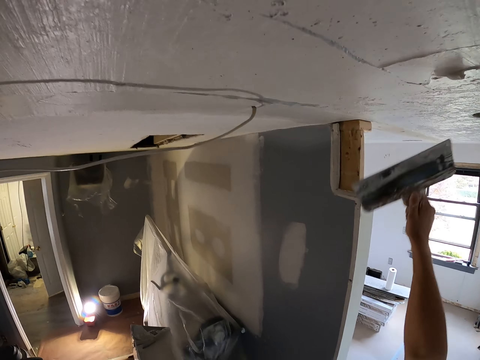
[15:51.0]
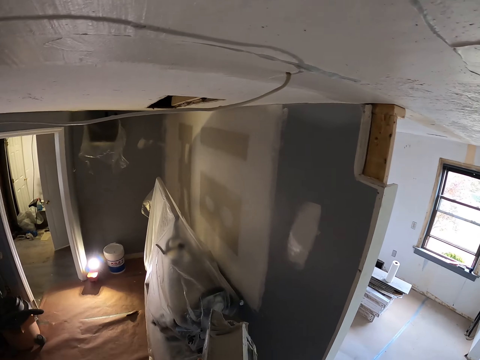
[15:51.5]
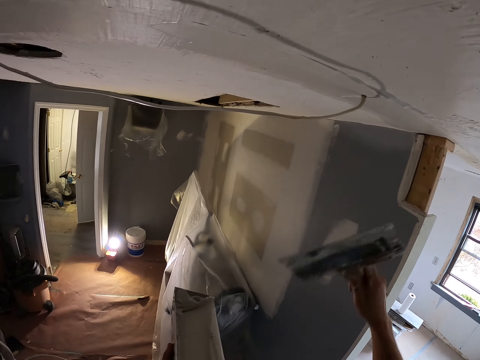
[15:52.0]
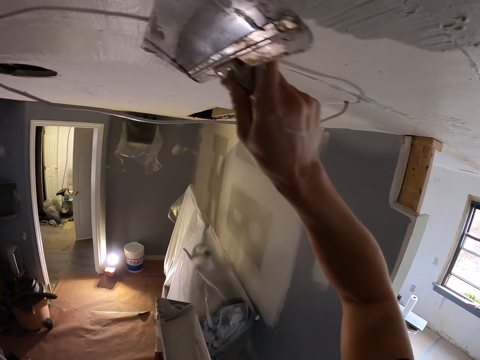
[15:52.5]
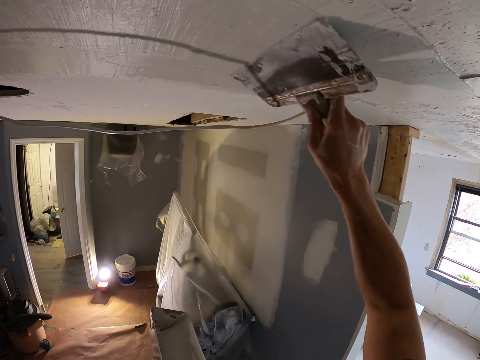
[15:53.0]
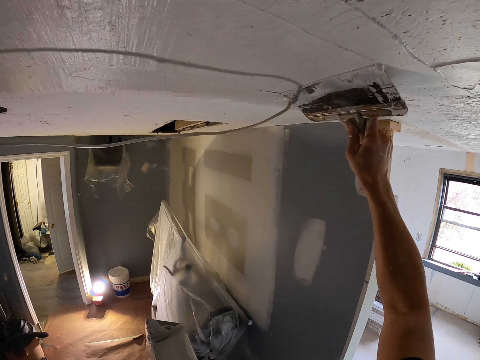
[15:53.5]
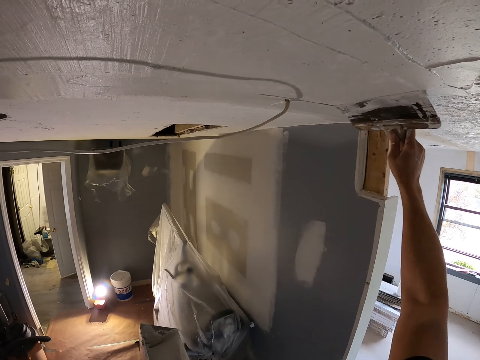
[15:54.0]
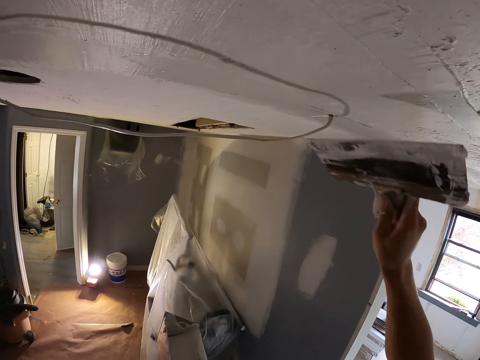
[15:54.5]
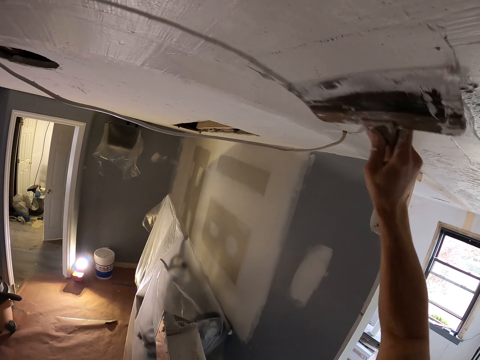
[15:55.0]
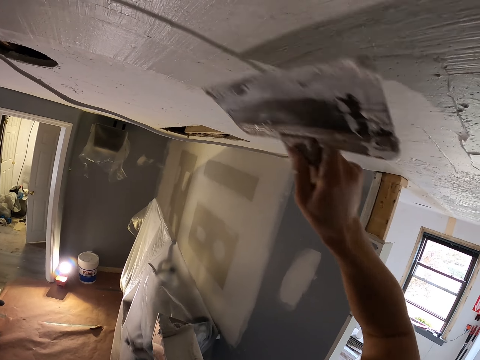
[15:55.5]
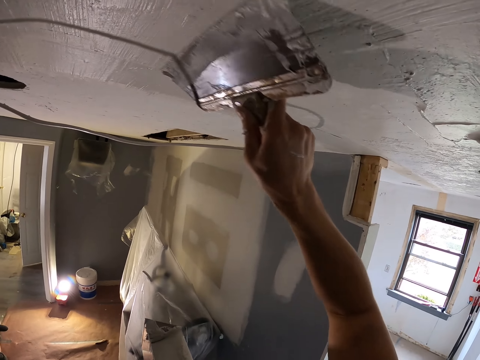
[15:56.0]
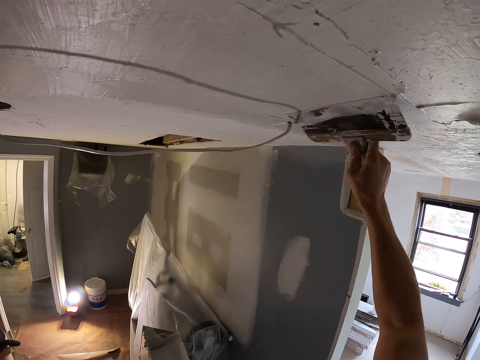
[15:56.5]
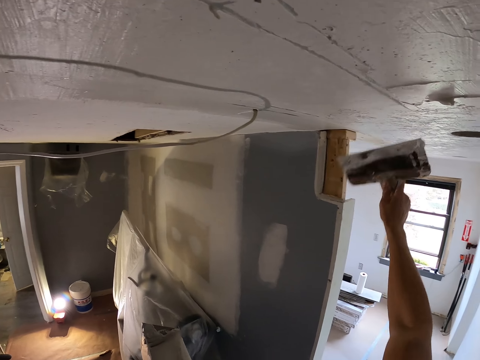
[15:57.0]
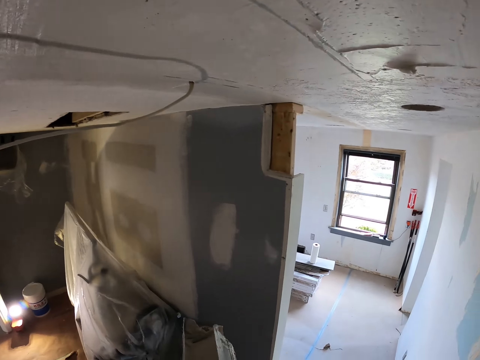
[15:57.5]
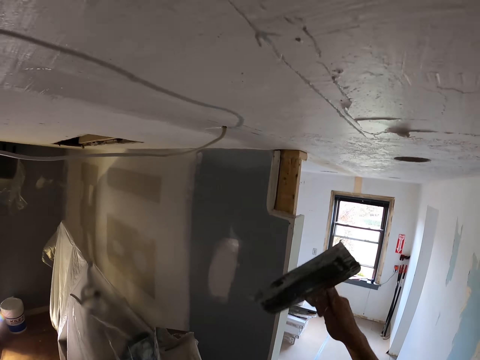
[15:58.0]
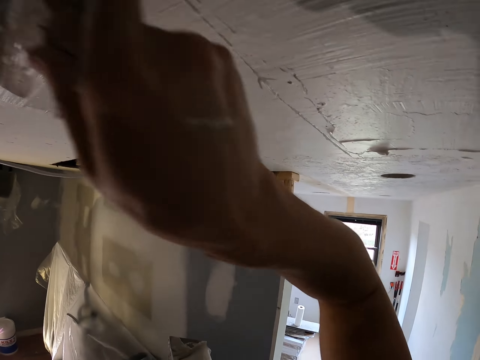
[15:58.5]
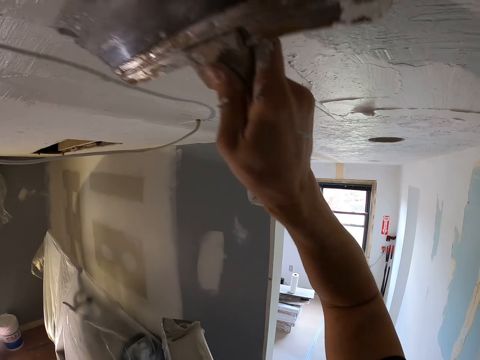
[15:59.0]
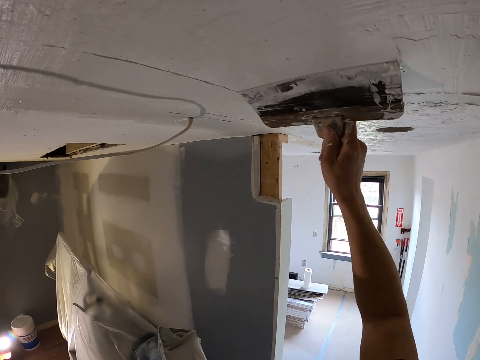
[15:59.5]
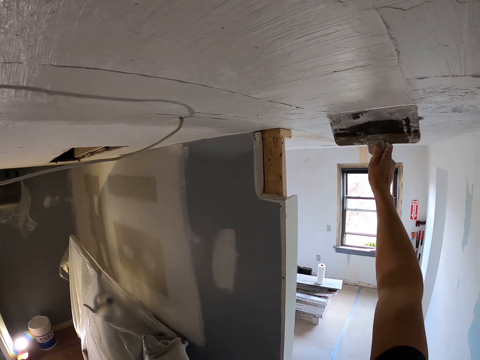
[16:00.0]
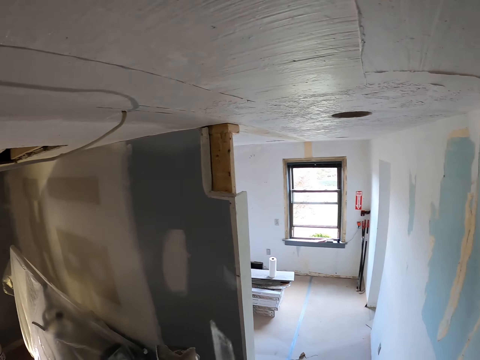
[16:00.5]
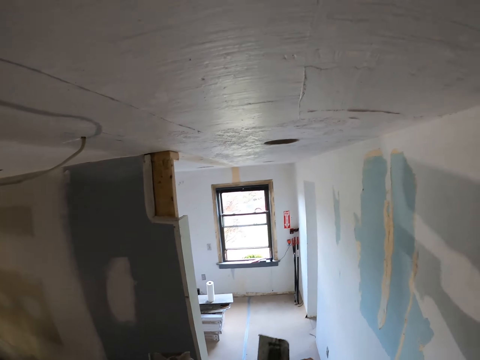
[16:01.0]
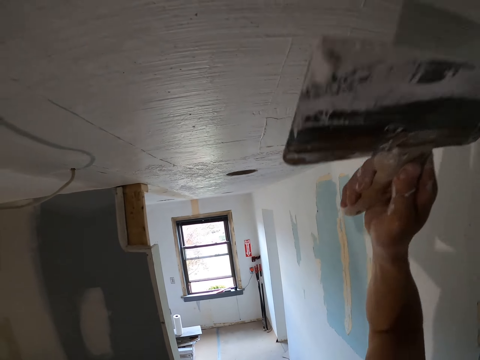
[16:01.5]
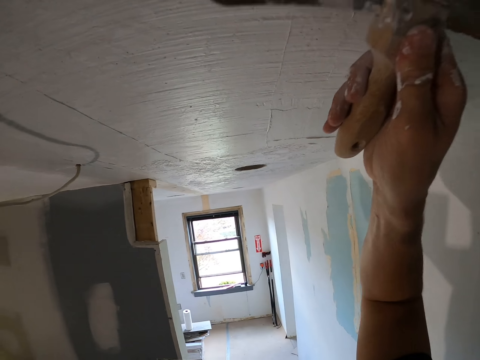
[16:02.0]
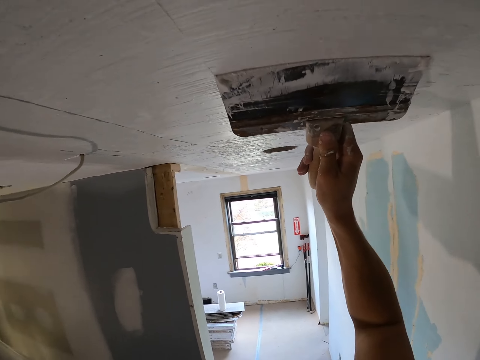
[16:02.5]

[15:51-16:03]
The camera wearer rubs the taping knife in the right hand on the container with paint. They smoothen the paint on the wall with the taping knife.

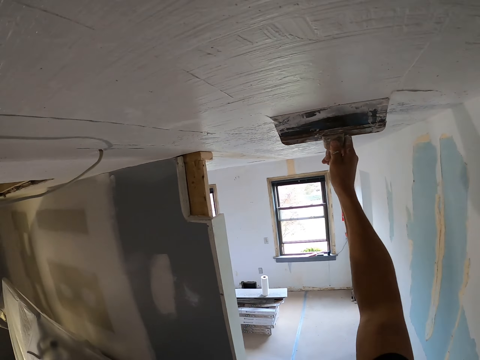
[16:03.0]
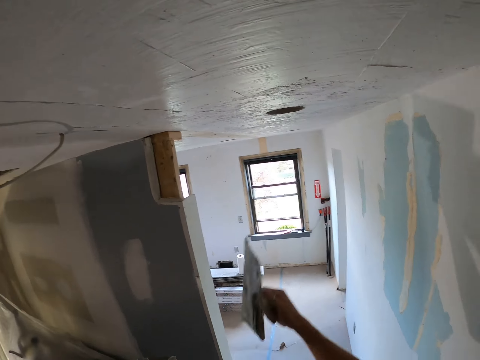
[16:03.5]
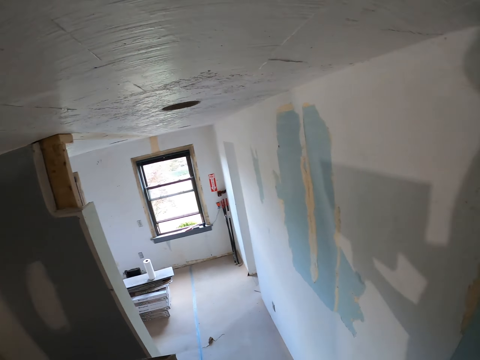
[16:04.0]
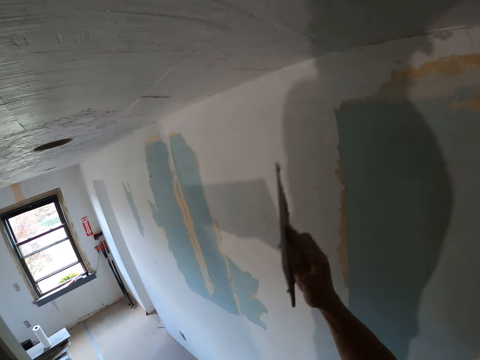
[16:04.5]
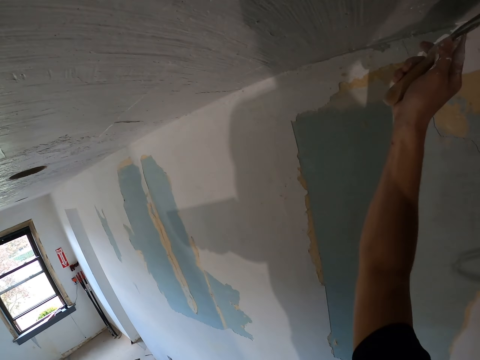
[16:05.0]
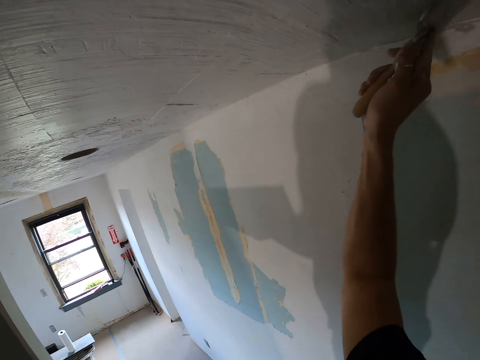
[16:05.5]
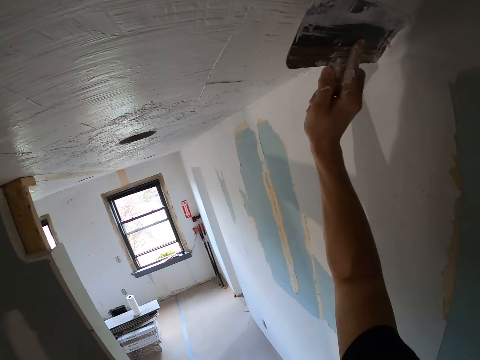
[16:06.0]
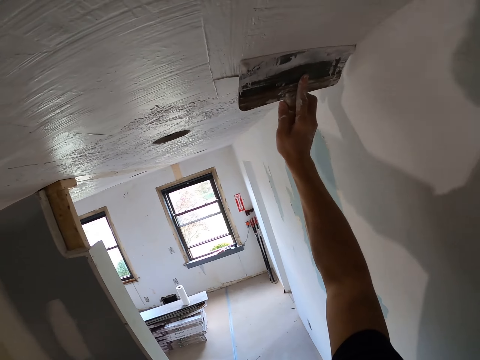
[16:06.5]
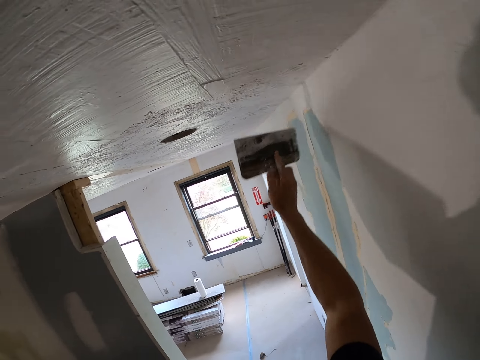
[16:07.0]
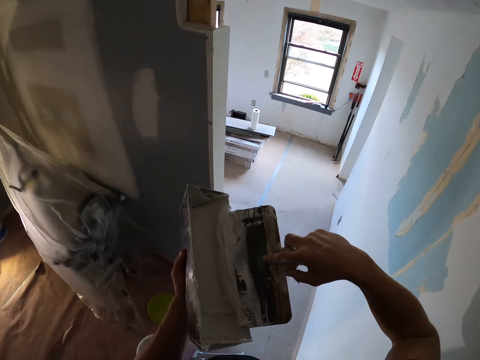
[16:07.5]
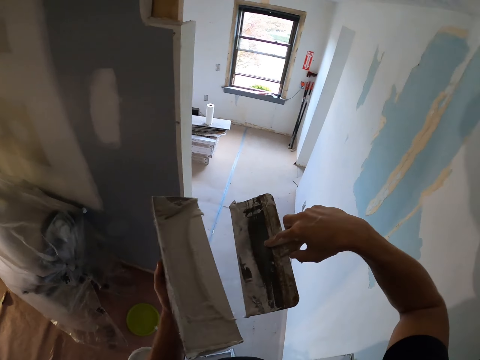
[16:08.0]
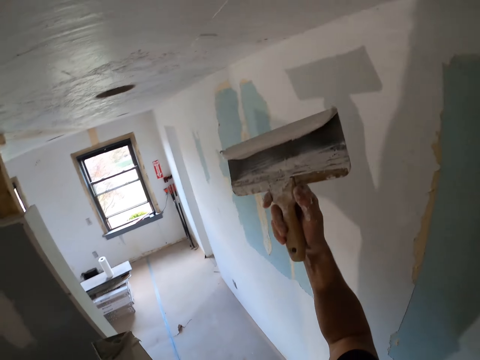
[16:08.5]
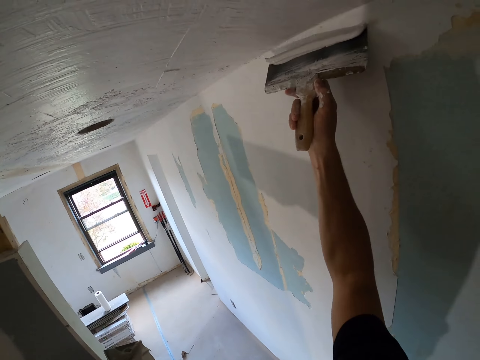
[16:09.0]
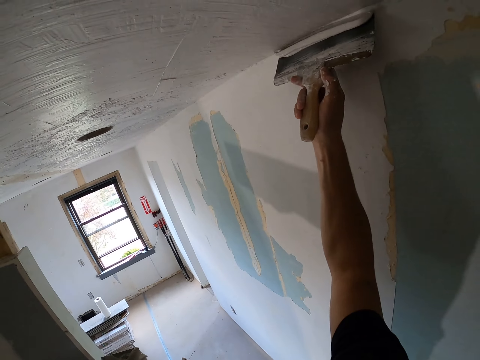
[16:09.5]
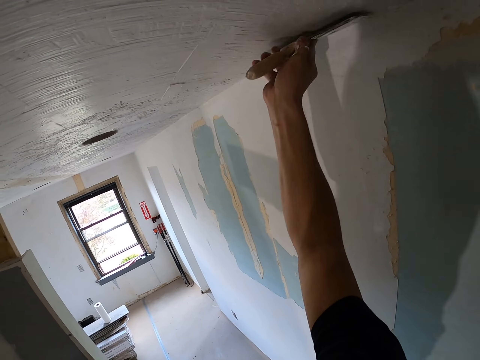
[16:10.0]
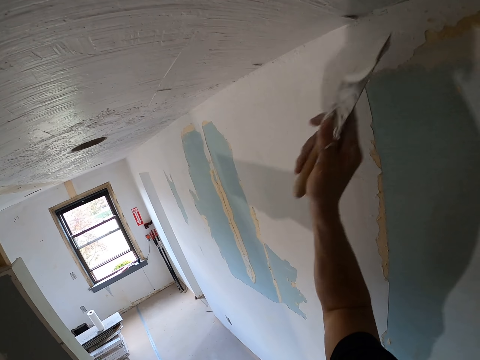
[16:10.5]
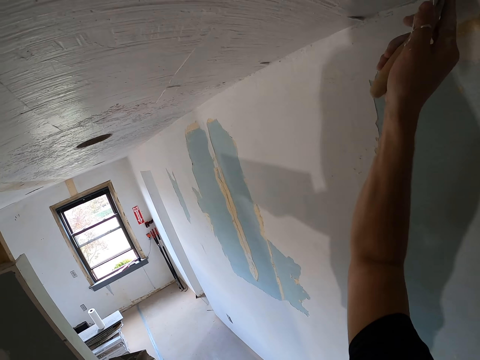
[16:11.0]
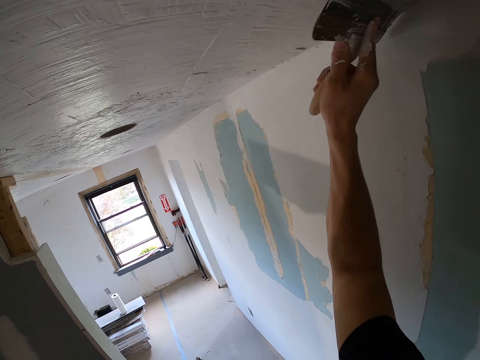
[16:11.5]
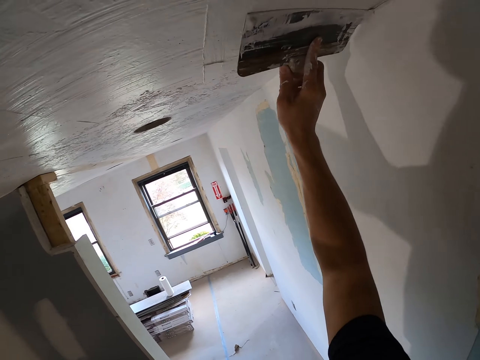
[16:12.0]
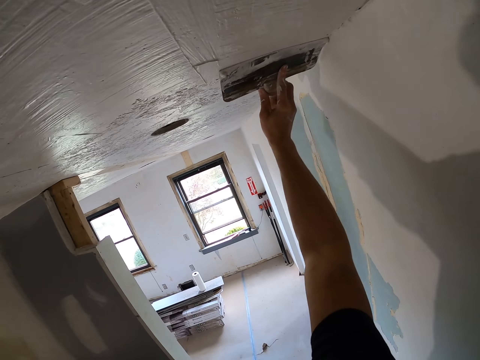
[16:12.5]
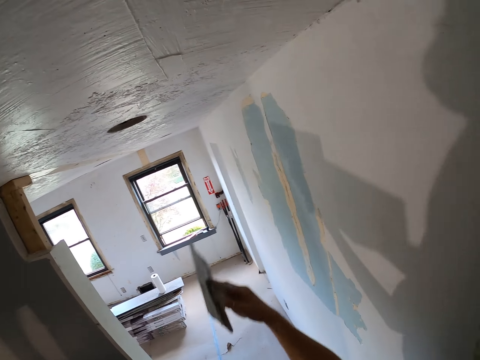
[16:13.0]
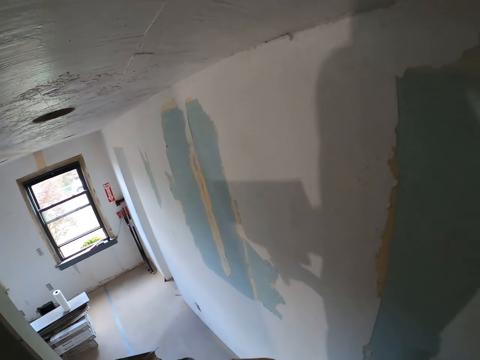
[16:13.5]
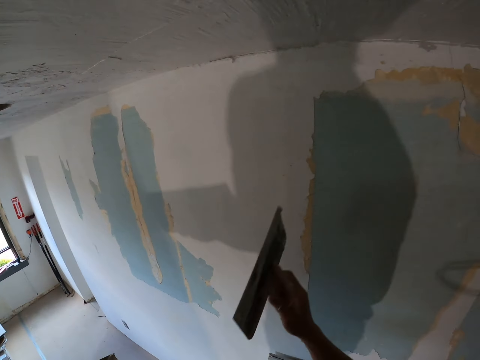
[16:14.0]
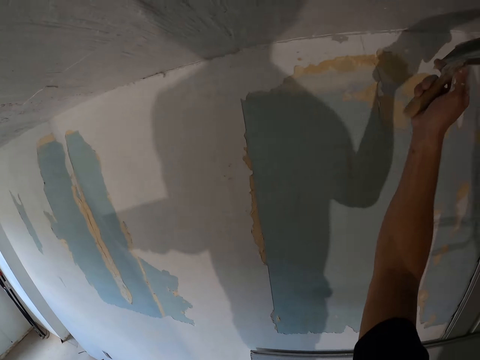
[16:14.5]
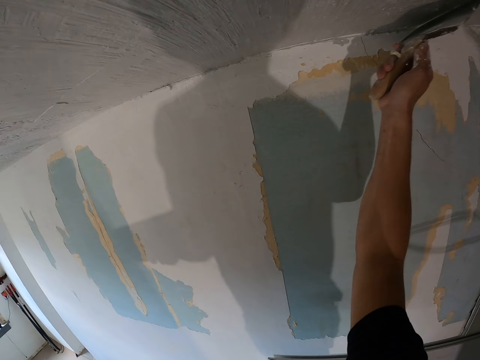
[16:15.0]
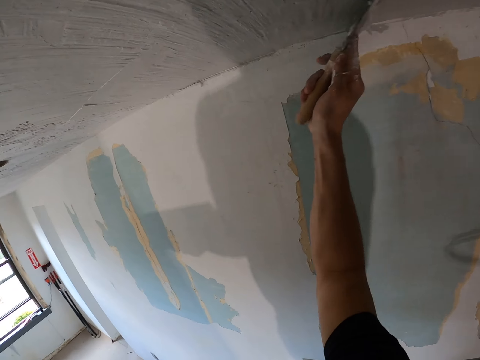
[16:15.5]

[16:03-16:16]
The camera wearer scoops the paint or skim coat in the container with the taping knife or squeegee trowel in the right hand. They spread the paint on the wall with the taping knife in the right hand. They smoothen the ceiling by skim coating with the squeegee trowel.

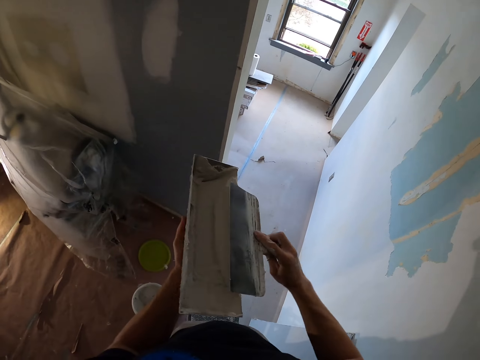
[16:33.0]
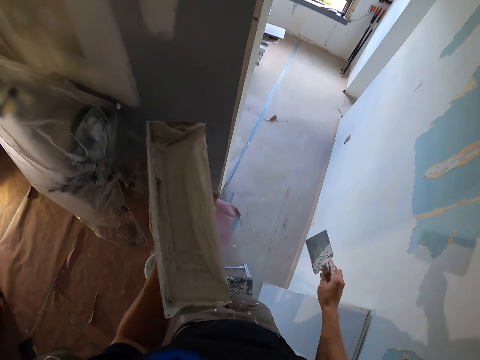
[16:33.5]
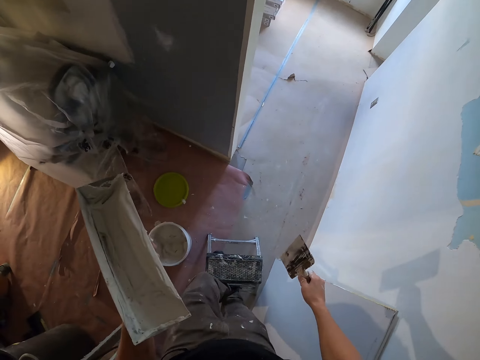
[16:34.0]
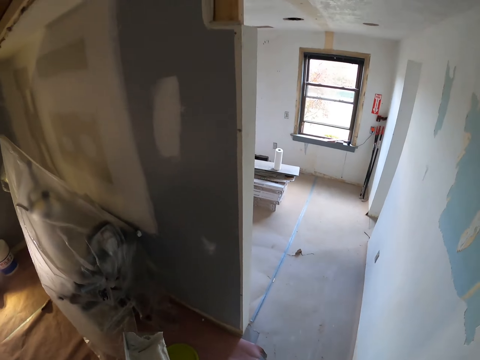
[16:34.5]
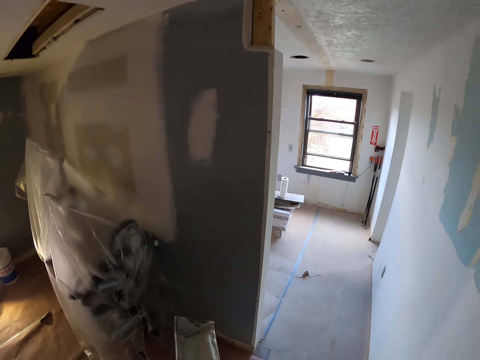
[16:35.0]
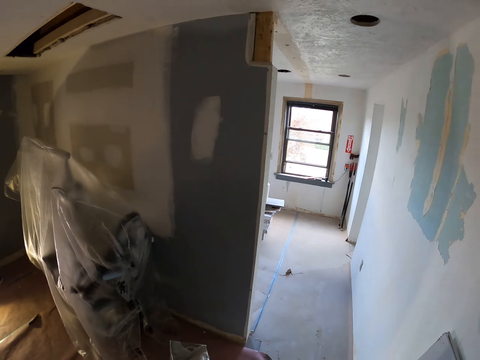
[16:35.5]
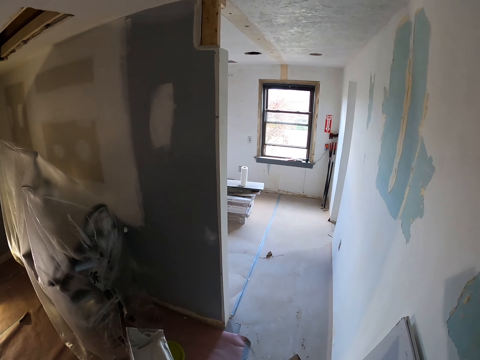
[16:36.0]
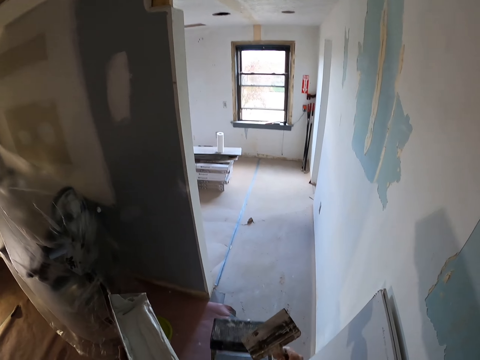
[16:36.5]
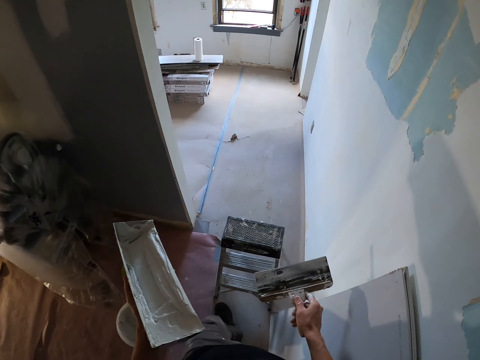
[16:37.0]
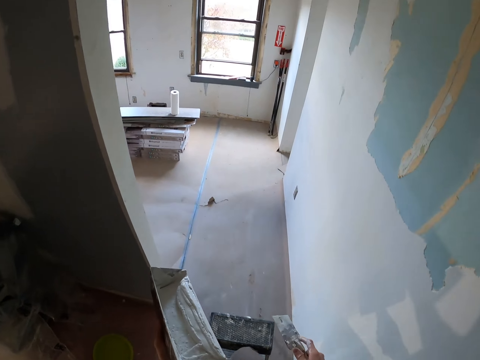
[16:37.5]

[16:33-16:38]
The camera wearer rubs the taping knife in the right hand on the container with paint. They remove excess skim coat from the squeegee trowel. They look around.
